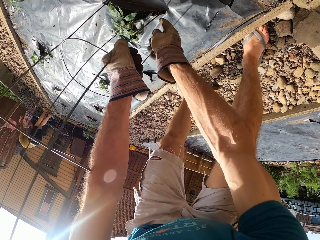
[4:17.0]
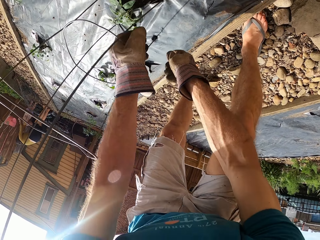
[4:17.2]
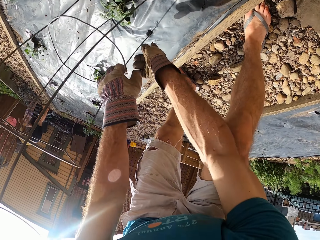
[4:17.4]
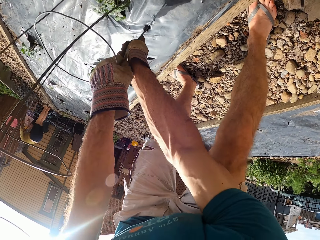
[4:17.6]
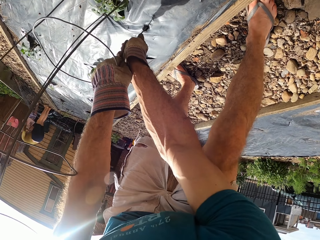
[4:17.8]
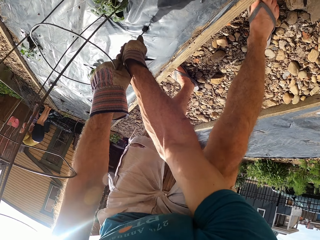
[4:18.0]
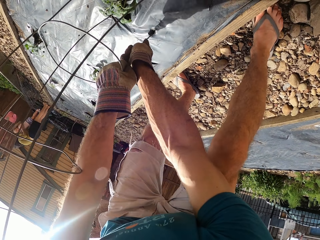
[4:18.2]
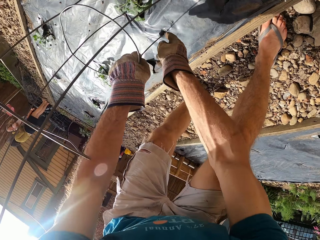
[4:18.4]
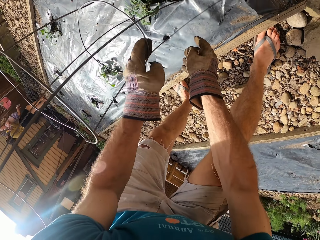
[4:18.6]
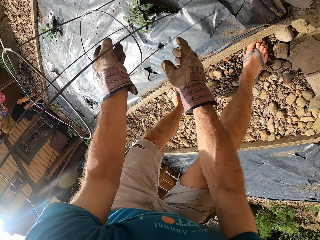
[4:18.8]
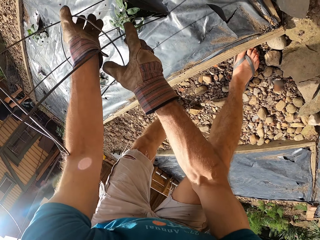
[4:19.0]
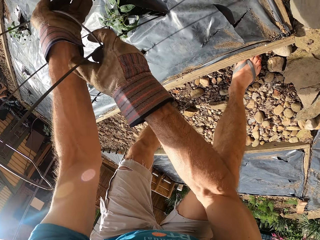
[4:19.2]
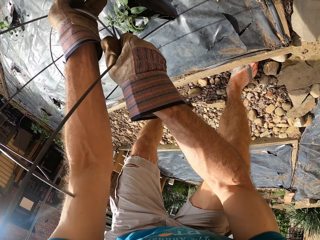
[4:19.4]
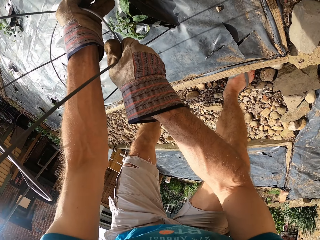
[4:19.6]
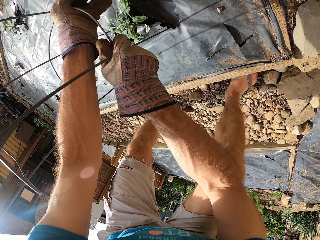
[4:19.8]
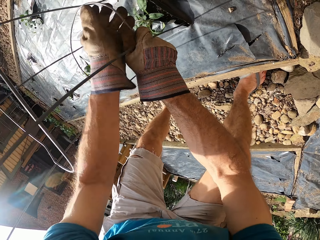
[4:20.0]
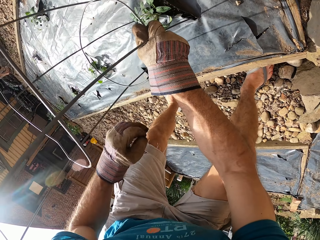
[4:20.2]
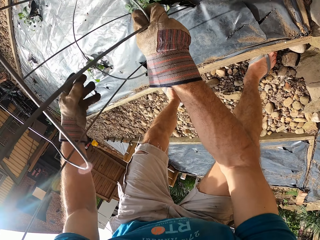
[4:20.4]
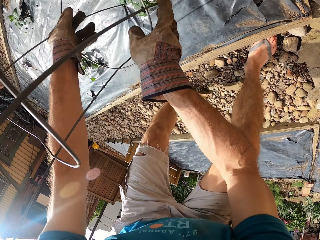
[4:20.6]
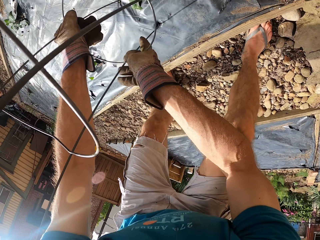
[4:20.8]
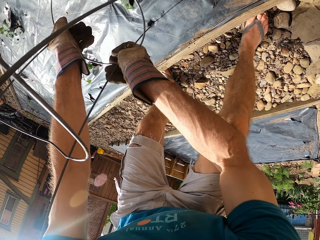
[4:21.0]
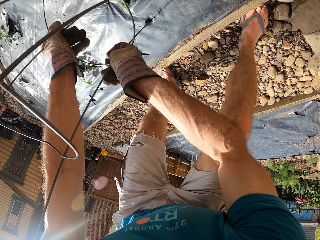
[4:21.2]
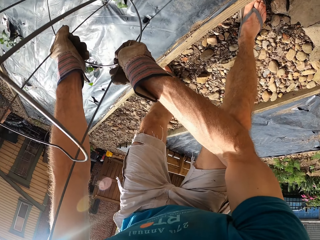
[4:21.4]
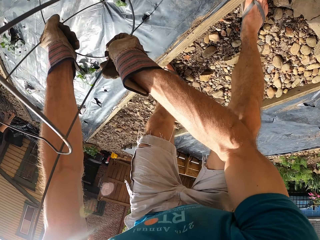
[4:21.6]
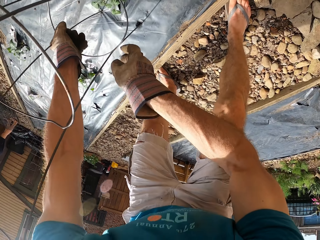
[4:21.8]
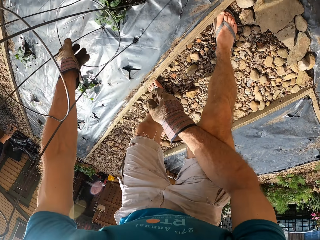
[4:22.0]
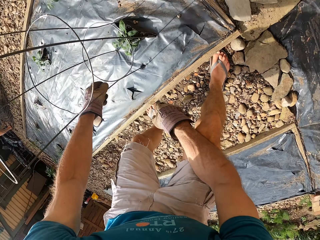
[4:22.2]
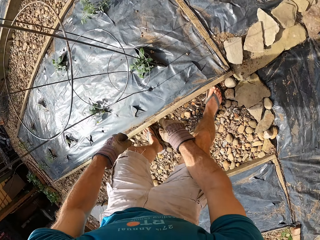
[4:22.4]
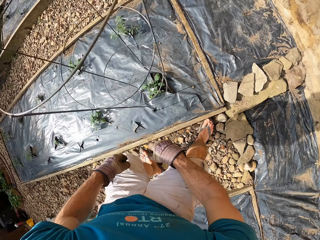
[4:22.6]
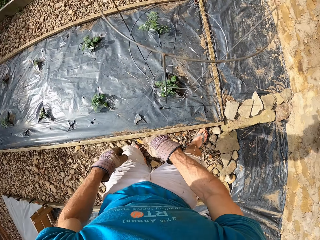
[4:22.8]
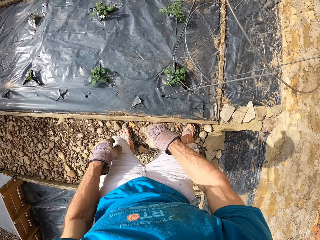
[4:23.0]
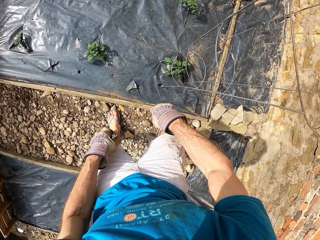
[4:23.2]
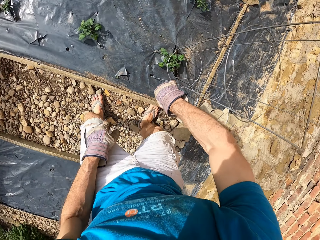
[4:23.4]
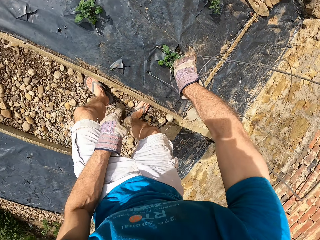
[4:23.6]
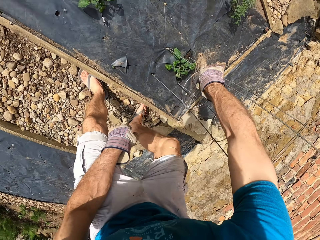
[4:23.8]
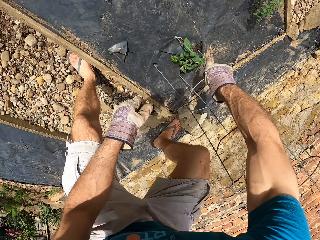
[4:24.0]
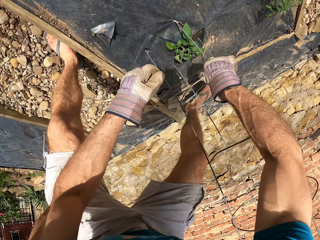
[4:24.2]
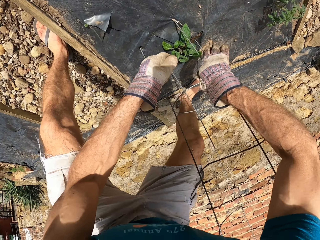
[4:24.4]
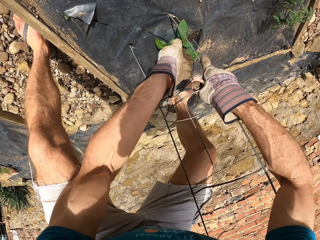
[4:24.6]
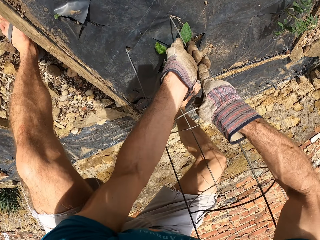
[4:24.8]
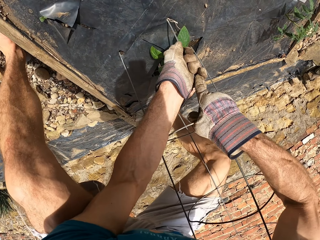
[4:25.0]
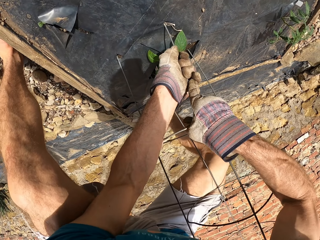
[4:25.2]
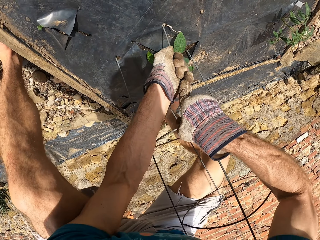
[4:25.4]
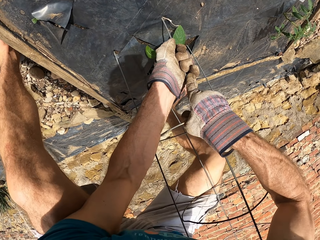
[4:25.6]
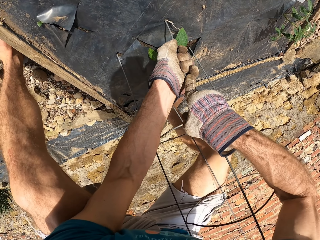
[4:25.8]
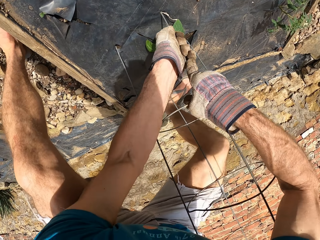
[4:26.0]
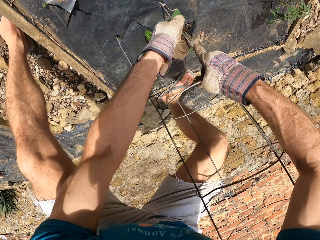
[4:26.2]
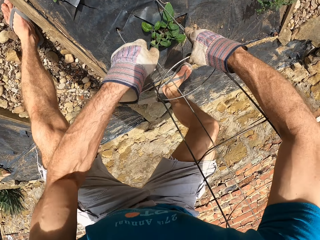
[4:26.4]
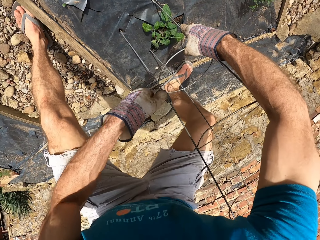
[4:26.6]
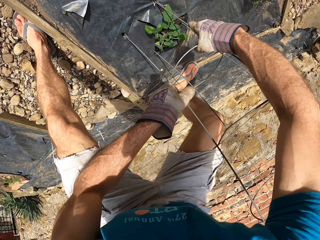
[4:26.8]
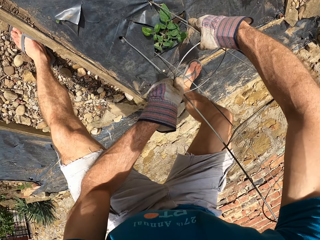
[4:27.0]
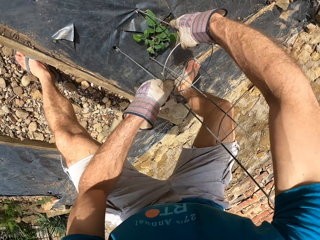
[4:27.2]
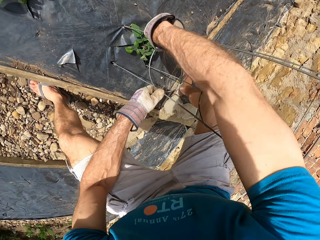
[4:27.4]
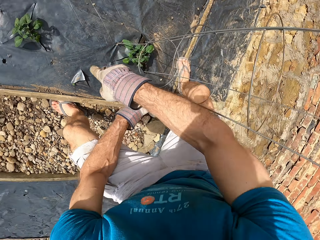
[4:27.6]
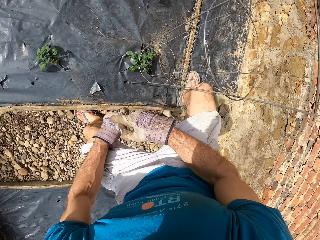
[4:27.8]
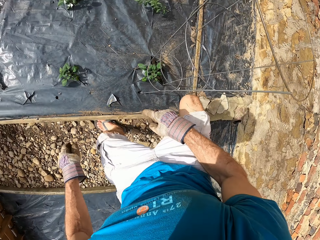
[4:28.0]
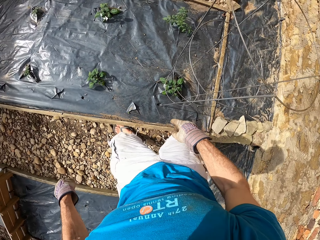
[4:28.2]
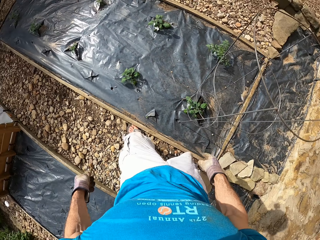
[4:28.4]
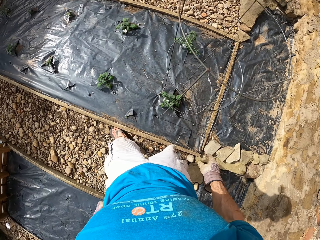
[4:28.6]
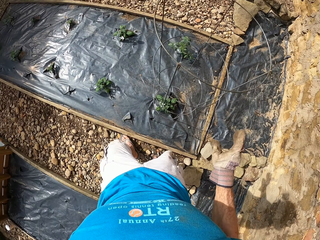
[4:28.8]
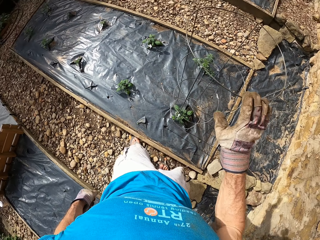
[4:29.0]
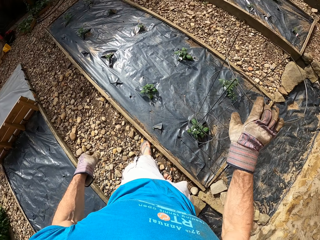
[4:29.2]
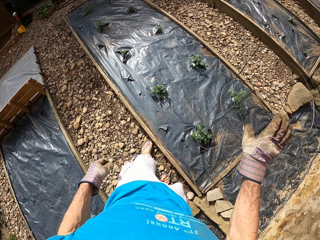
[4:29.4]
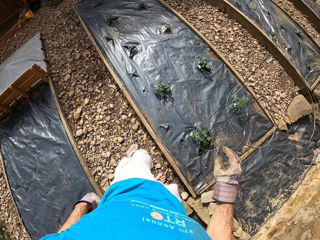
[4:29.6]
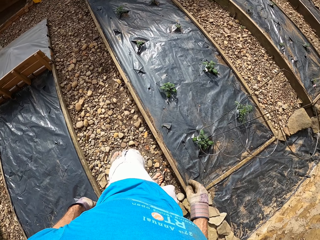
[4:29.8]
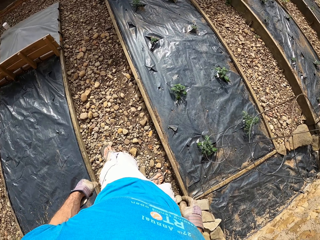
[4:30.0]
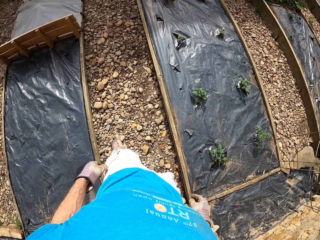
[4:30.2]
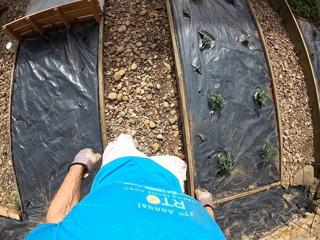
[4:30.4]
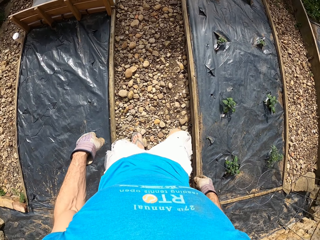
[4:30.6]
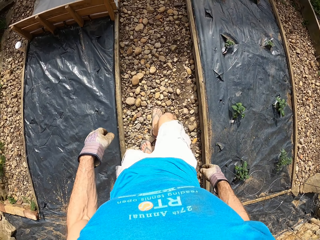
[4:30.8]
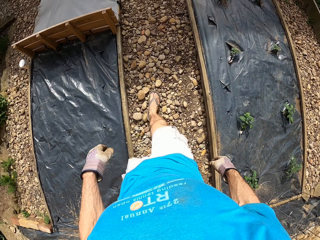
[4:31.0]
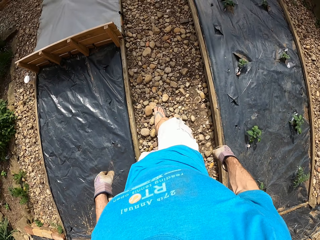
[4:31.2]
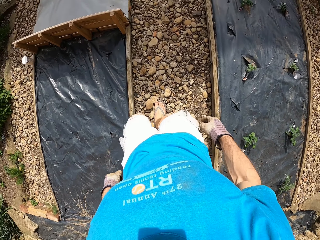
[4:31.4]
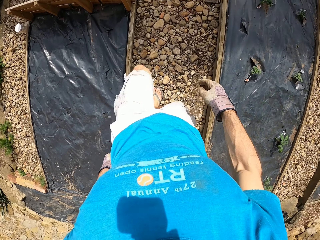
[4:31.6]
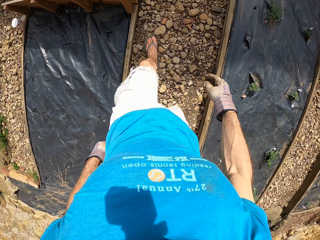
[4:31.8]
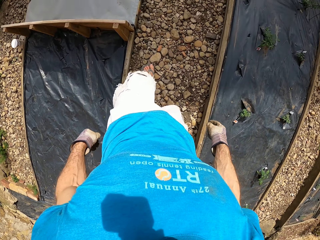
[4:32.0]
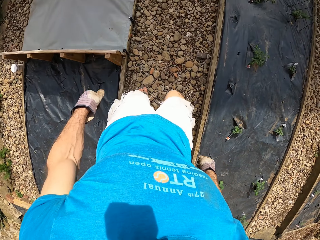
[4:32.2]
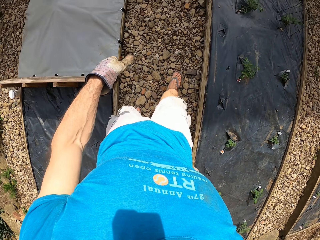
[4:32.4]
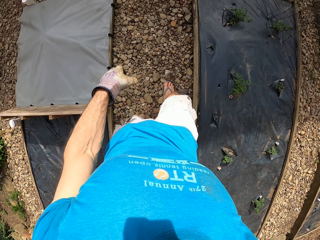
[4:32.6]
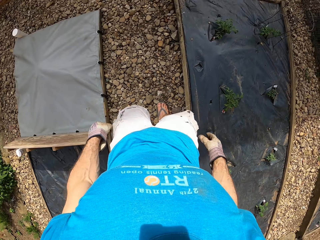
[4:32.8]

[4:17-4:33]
The camera wearer holds the baby. They fix something on the ground. They walk around.

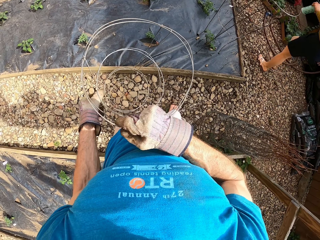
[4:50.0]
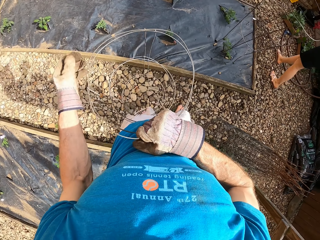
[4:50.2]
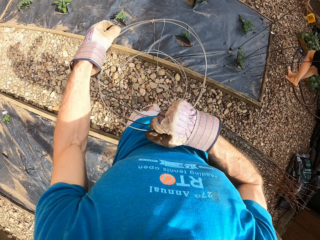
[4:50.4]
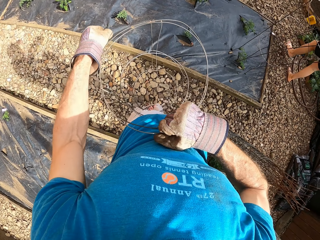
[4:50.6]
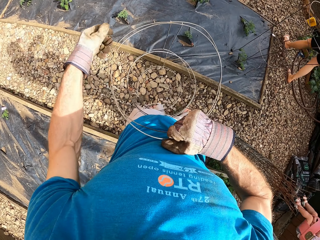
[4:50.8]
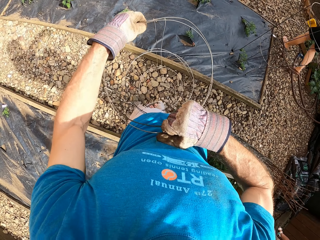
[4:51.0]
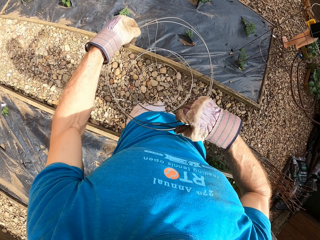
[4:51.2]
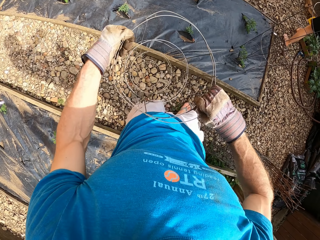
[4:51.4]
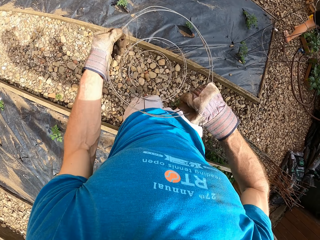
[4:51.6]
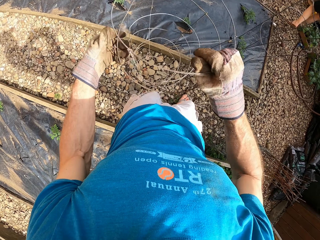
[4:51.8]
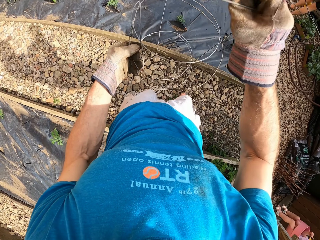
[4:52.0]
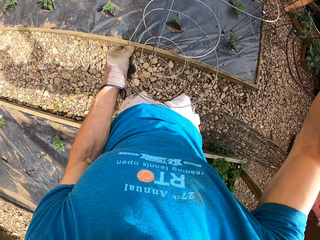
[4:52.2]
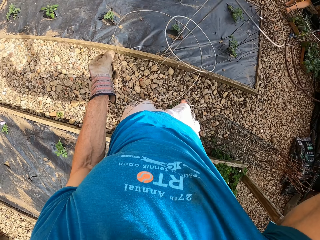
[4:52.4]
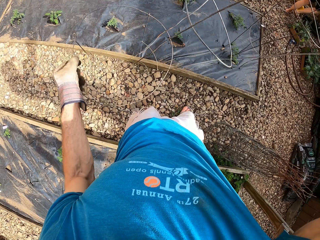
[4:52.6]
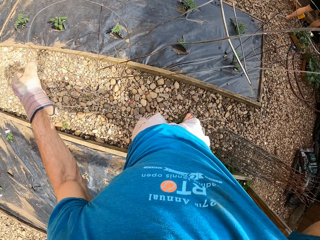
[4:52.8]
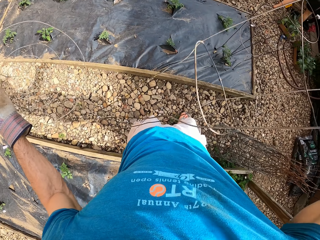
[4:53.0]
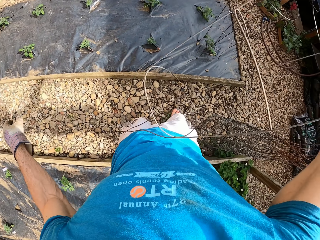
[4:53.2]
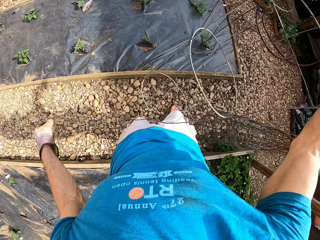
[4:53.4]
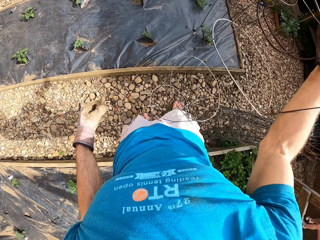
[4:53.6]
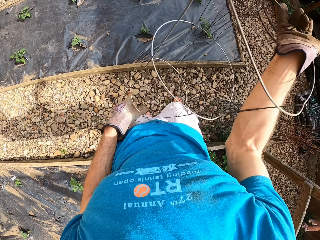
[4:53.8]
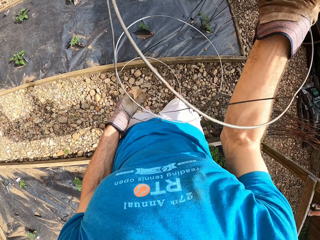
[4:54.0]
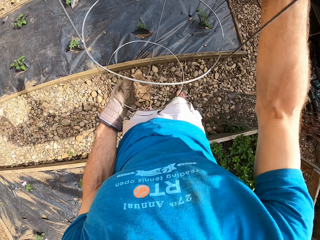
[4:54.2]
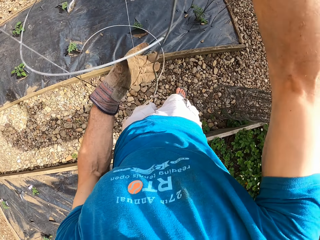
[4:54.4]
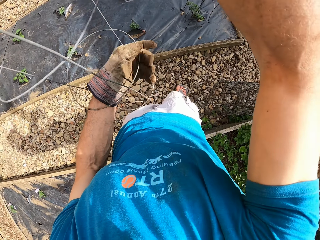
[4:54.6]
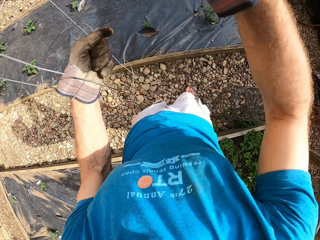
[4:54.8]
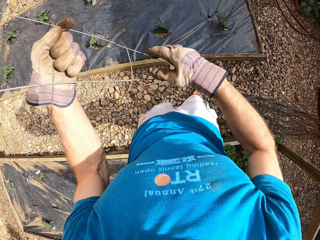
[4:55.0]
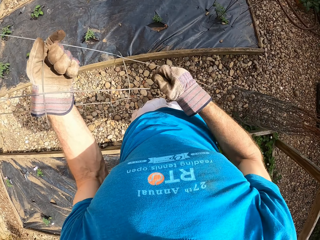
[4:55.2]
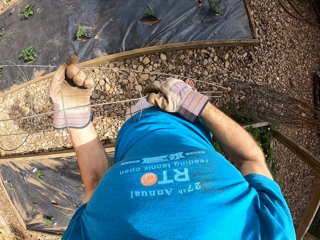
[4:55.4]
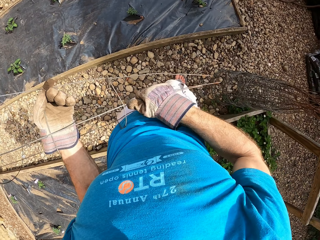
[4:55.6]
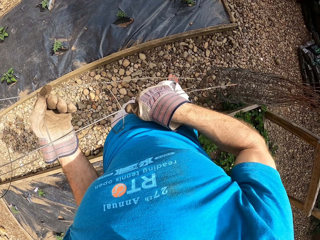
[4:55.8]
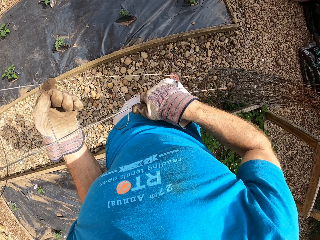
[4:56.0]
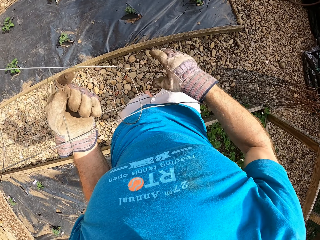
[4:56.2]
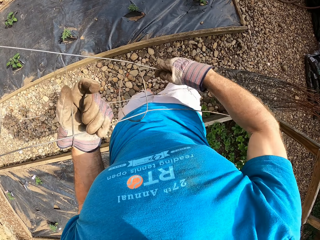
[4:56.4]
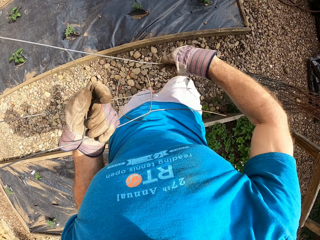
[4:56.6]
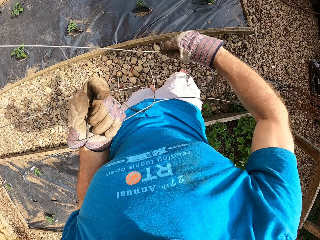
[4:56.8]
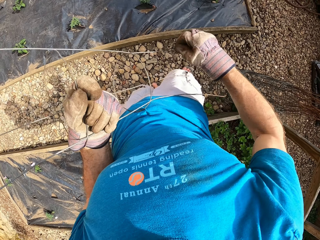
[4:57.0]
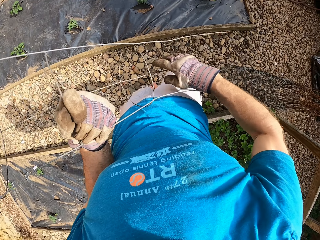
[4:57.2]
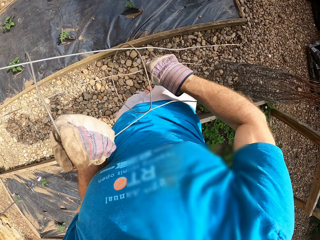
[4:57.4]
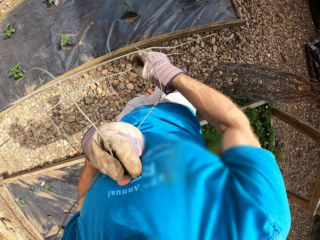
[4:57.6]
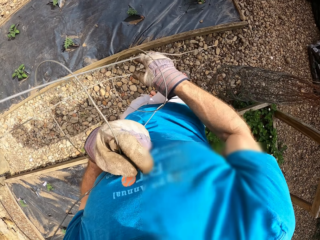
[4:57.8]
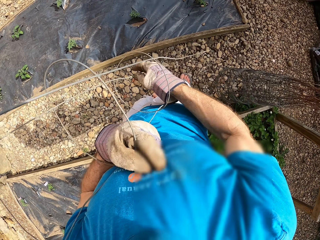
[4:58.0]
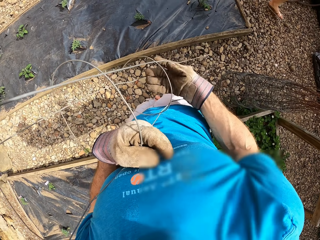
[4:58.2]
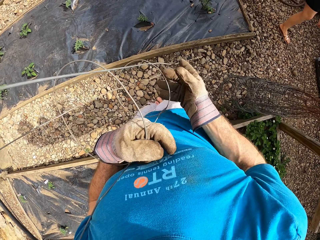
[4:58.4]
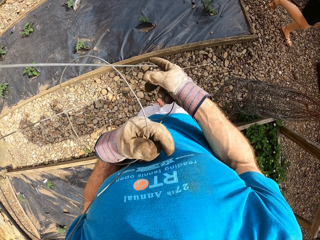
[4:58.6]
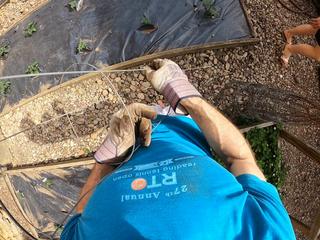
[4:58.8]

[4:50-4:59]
The camera wearer turns the plant stand. They separate the plant stands. They put the plant stand on the ground. They hold the plant stand. They turn the plant stand. They straighten the plant stand.
